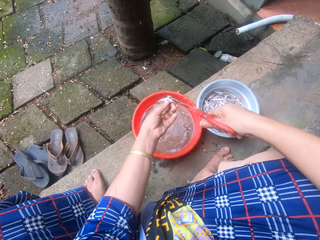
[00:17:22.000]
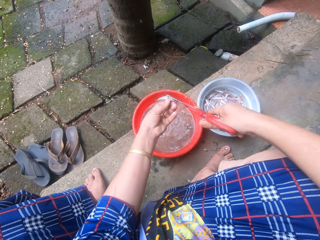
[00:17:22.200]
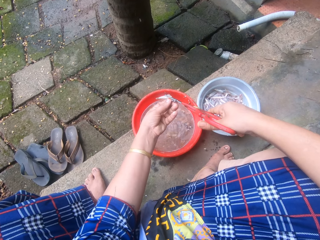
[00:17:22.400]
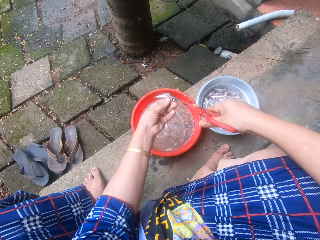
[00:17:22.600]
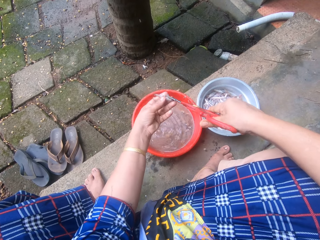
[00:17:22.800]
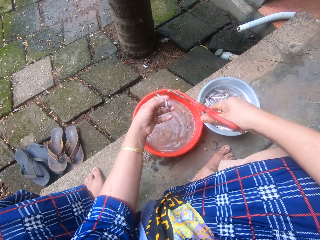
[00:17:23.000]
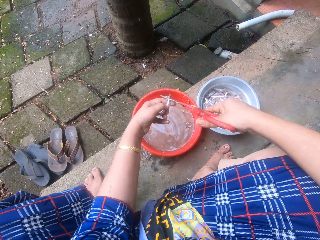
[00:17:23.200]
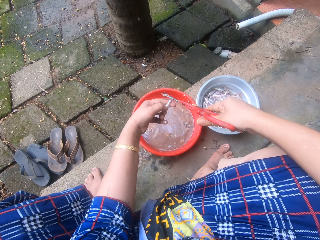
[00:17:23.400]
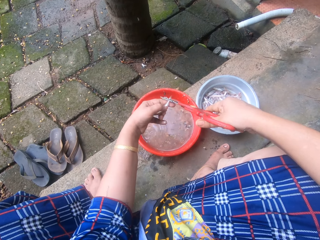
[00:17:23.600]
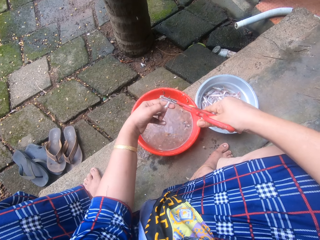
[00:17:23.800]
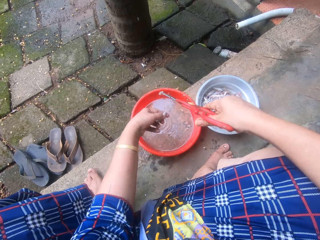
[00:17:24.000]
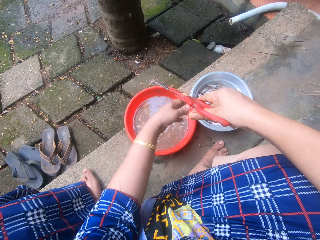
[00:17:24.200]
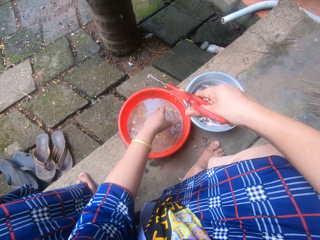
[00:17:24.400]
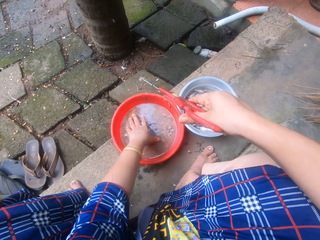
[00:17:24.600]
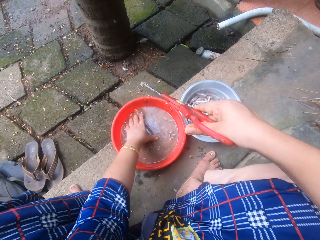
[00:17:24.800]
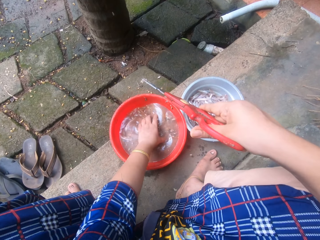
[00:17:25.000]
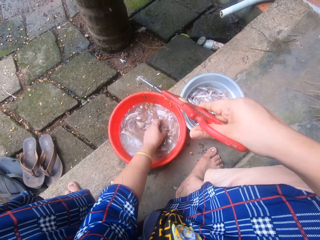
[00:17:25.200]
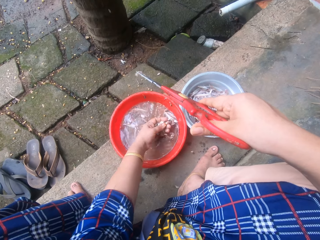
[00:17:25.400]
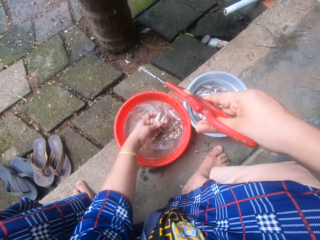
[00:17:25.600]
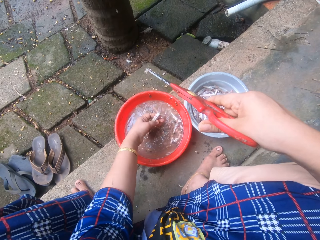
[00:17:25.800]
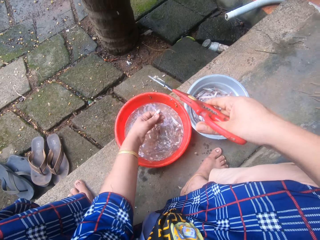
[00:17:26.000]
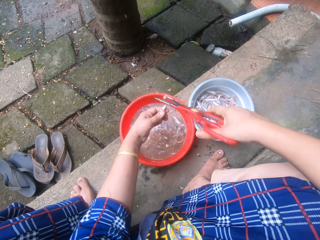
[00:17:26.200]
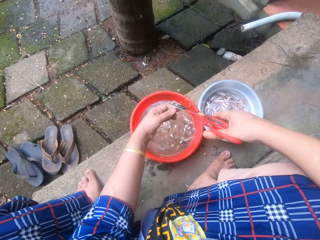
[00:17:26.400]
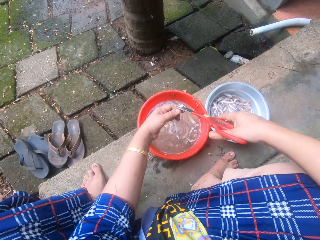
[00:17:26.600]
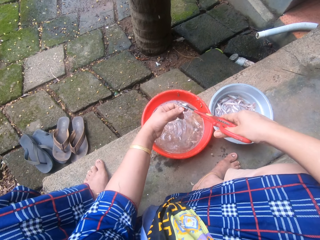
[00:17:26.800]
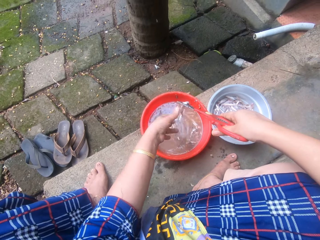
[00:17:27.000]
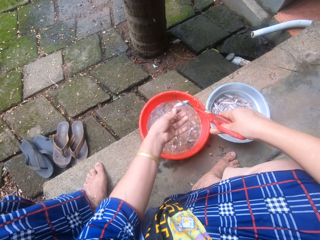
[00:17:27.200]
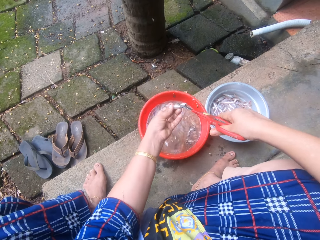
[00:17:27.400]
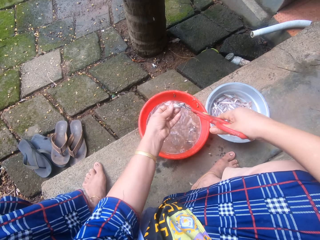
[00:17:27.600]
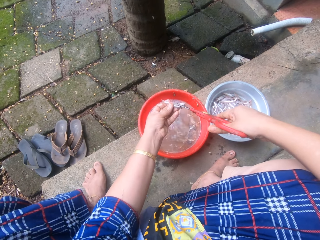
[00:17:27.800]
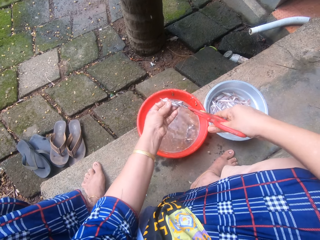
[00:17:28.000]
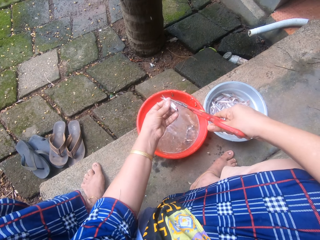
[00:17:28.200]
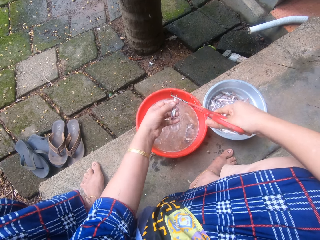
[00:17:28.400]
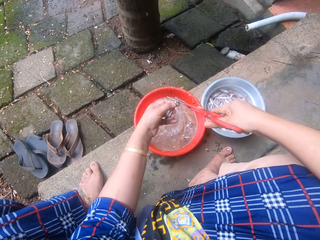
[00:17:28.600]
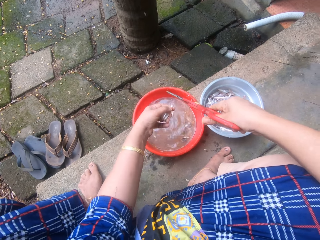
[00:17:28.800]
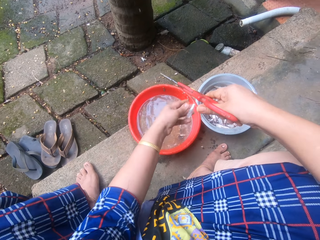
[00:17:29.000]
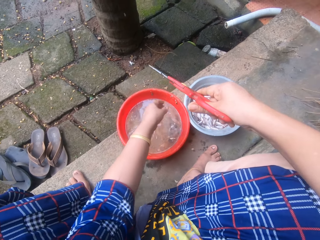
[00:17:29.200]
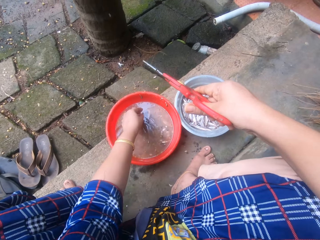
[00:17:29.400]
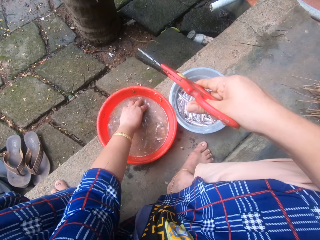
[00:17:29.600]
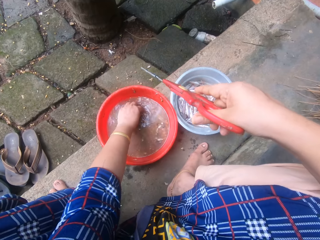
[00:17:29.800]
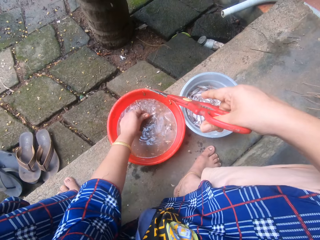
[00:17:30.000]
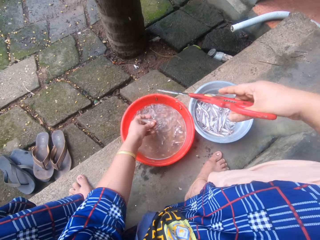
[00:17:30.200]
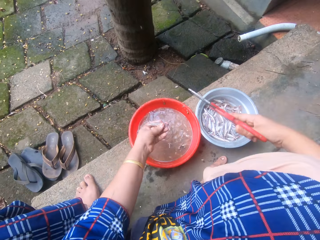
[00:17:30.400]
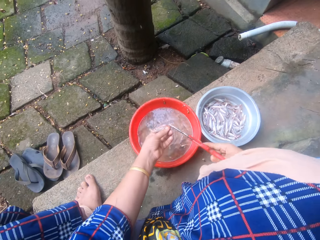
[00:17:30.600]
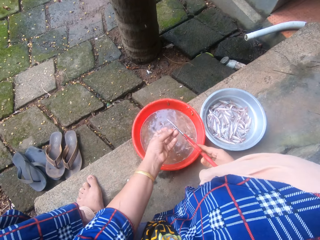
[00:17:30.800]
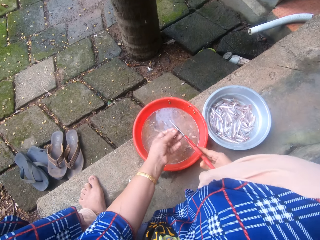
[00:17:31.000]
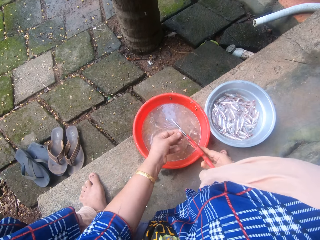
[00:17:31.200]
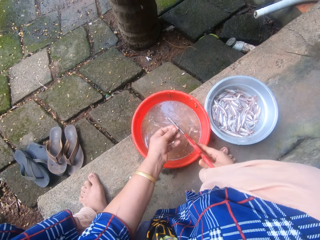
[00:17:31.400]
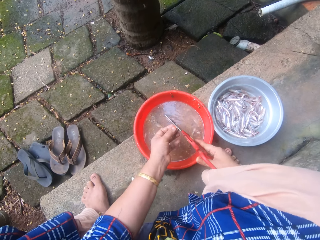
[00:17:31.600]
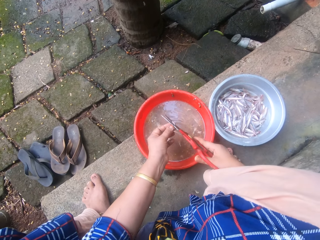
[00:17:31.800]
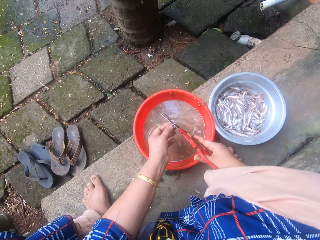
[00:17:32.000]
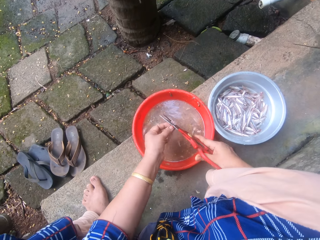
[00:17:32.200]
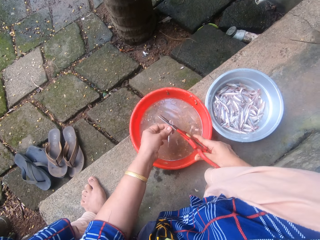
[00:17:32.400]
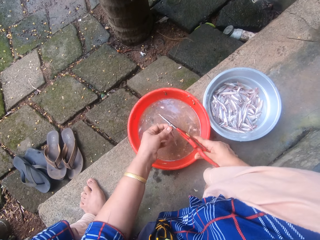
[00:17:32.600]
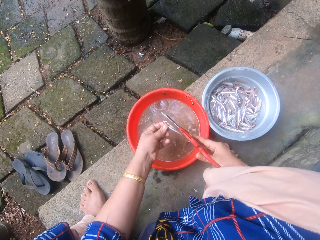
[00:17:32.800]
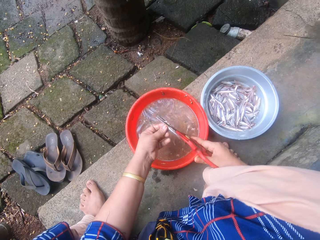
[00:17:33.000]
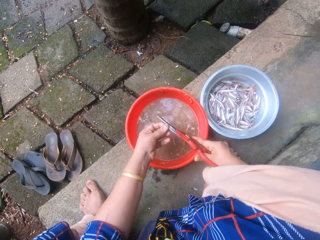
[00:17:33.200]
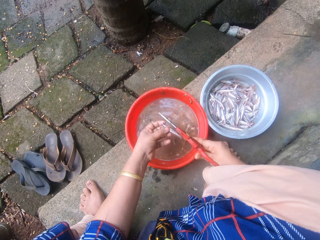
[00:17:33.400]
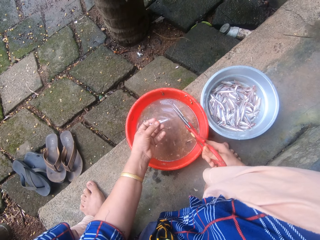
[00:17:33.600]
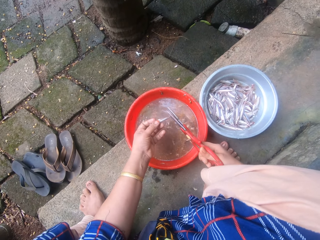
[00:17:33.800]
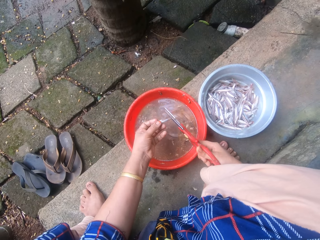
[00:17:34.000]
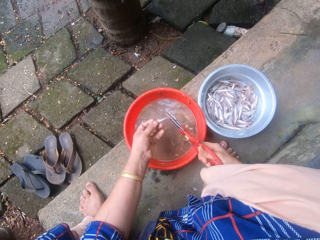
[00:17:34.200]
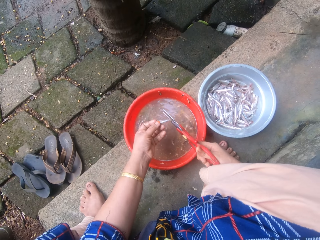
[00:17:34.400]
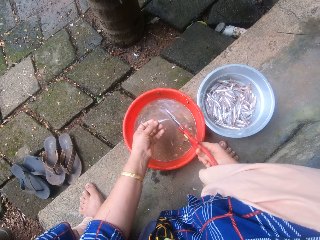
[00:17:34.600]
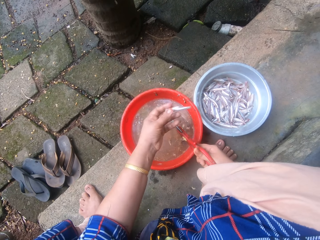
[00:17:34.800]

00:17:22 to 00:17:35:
The camera wearer cuts the fish using scissors. She cuts the fish using the scissors again. She tosses the fish into the aluminum bowl. She picks another fish from the red bowl with her left hand. She trims the fish with the scissors. She tosses the fish into the aluminum bowl. She picks another fish from the red bowl with her left hand. She trims the fish with the scissors.

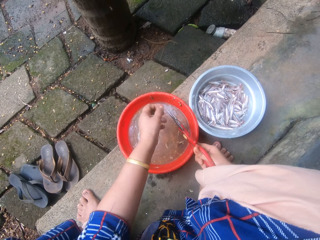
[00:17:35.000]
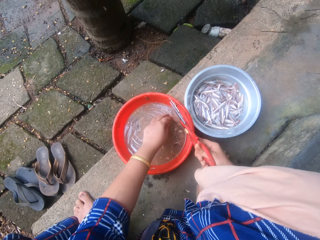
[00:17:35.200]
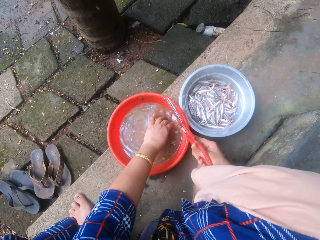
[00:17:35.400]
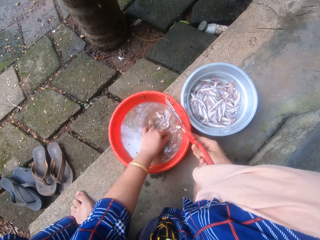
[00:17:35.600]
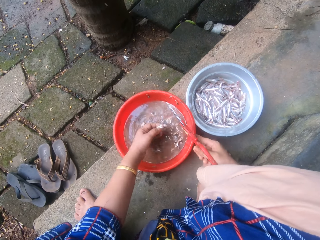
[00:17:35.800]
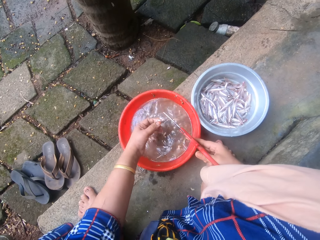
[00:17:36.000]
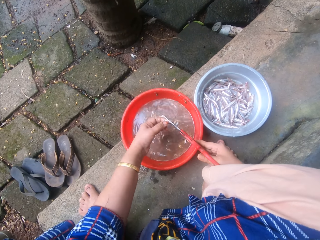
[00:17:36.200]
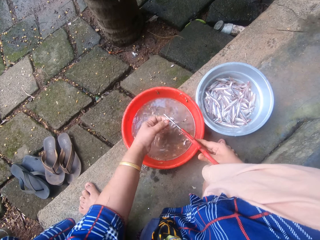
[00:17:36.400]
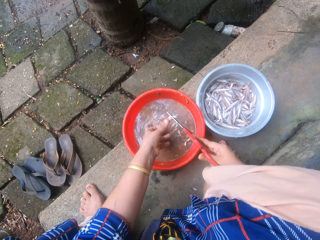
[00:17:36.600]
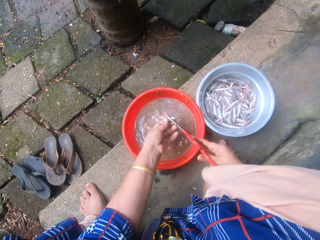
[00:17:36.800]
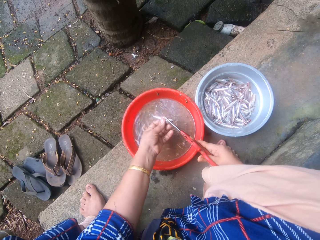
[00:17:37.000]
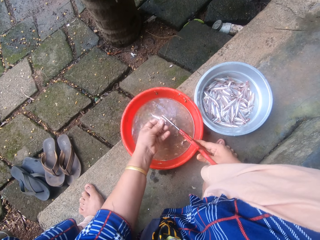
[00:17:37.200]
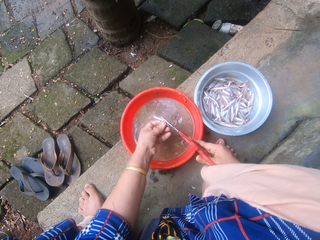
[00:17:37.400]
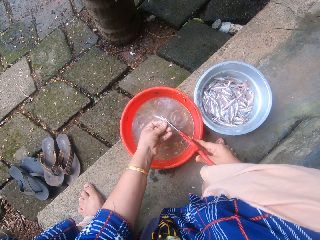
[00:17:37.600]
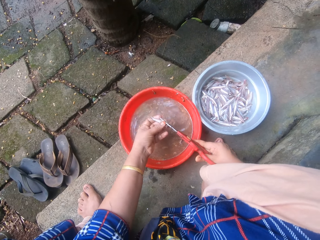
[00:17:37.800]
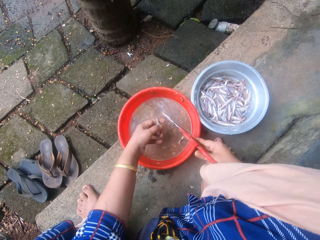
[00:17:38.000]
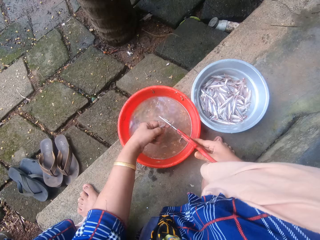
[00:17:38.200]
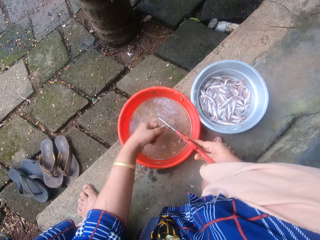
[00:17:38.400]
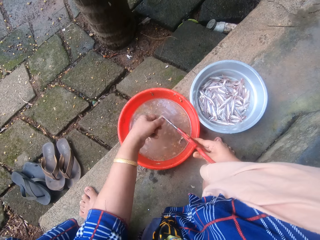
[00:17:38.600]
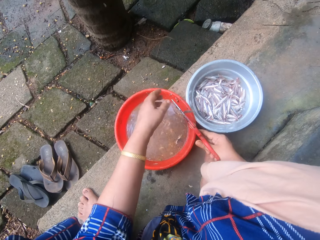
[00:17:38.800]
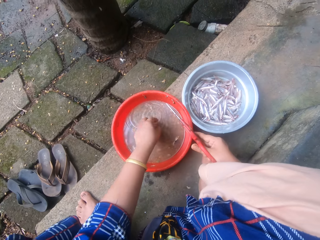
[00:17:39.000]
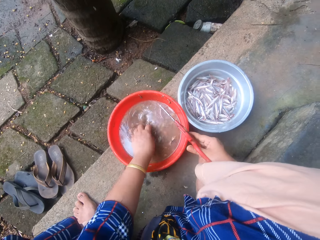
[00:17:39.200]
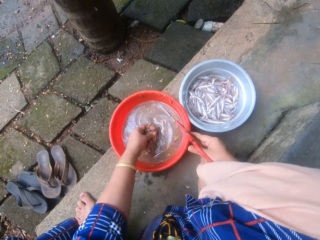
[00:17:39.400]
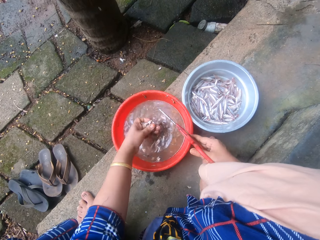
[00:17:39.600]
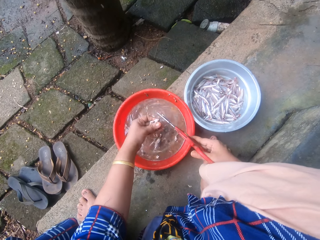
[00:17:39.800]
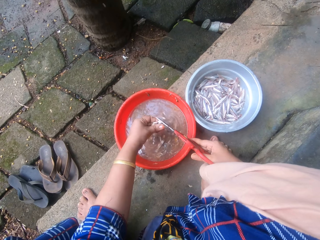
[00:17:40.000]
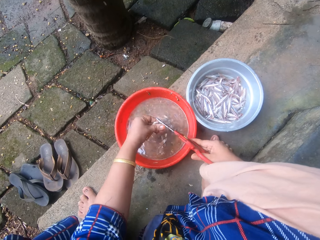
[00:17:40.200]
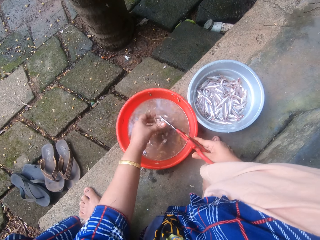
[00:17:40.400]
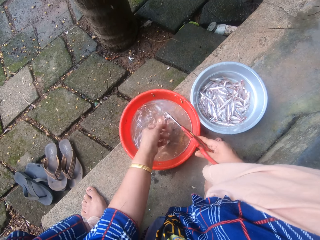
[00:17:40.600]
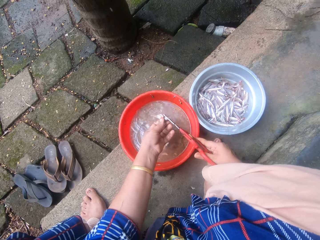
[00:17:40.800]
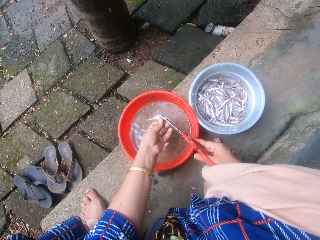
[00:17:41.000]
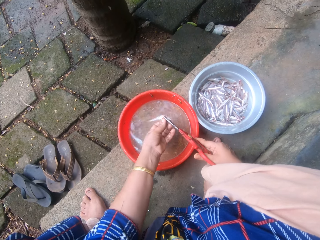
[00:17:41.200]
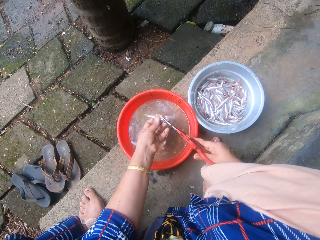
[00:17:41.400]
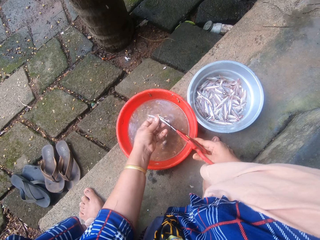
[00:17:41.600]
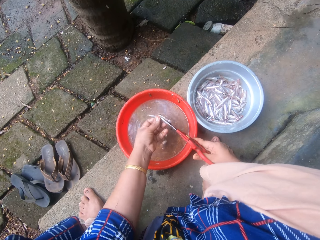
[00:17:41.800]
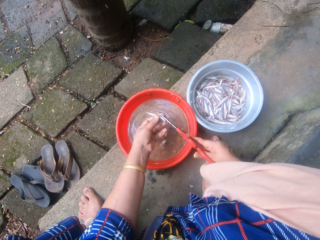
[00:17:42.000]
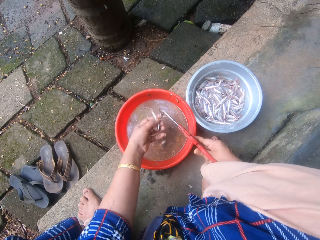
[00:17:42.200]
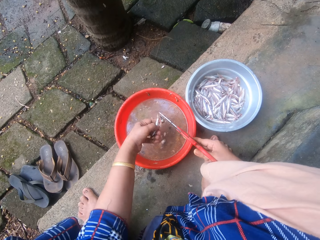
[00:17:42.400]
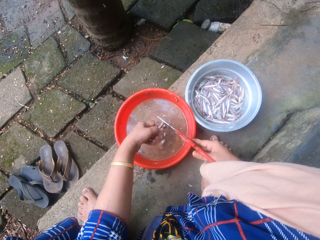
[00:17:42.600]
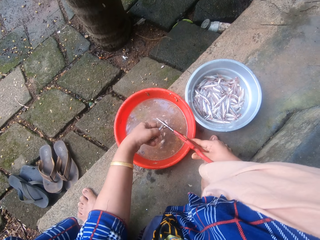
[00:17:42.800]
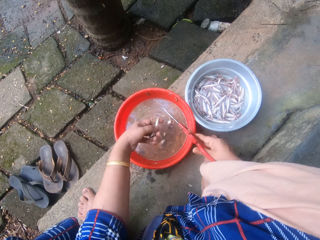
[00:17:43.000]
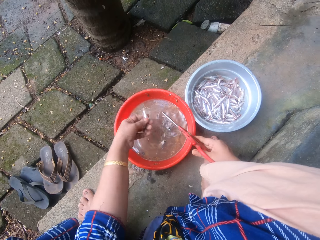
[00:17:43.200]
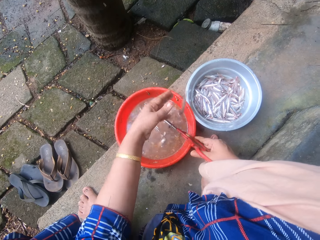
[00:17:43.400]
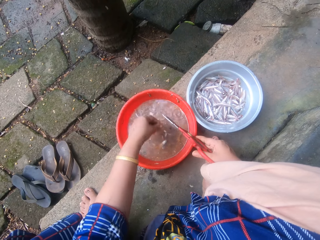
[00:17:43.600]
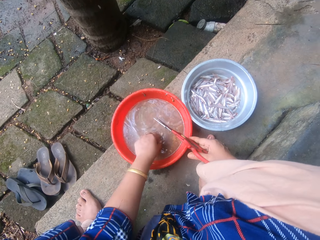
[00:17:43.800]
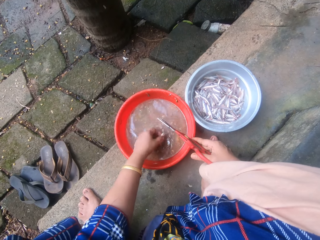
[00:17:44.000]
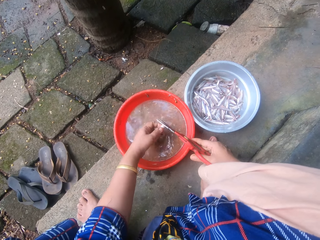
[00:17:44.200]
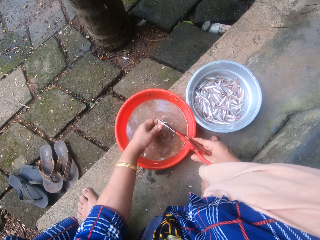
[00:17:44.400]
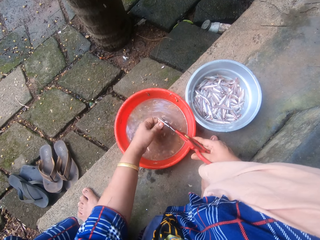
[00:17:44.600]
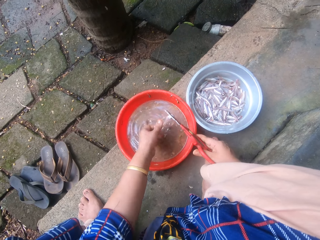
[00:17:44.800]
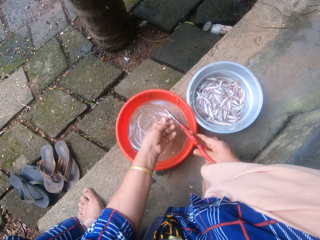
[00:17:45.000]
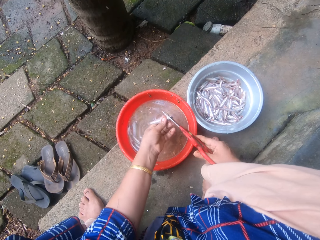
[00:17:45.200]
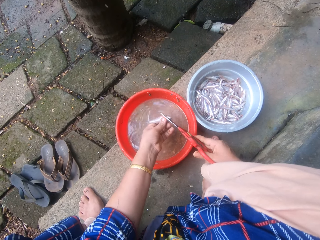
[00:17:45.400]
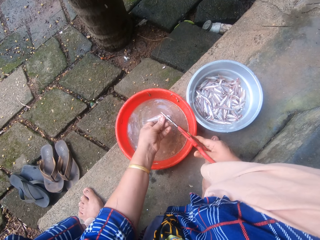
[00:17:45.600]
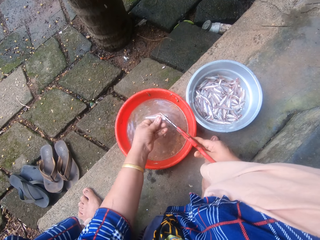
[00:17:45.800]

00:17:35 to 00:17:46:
The camera wearer tosses the fish into the aluminum bowl. She picks another fish from the red bowl with her left hand. She trims the fish with the scissors. She tosses the fish into the aluminum bowl. She picks another fish from the red bowl with her left hand. She trims the fish with the scissors. She tosses the fish into the aluminum bowl. She picks another fish from the red bowl with her left hand. She trims the fish with the scissors.
